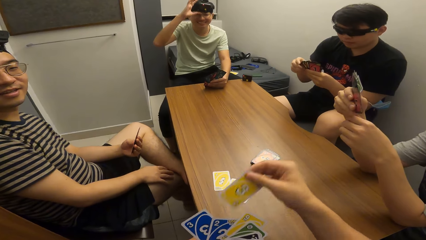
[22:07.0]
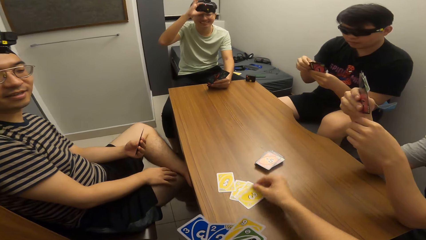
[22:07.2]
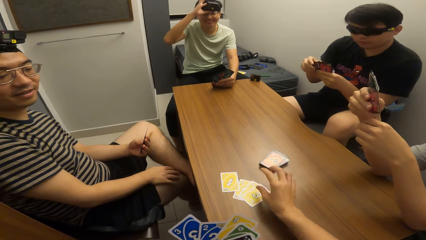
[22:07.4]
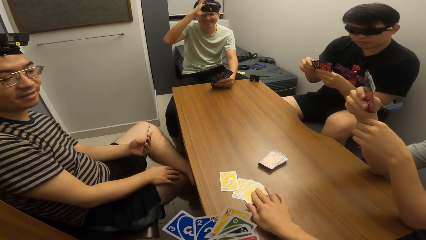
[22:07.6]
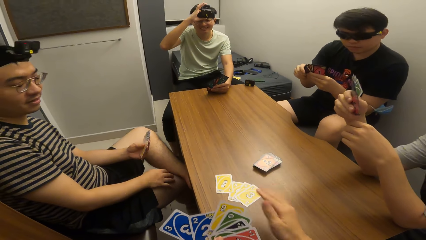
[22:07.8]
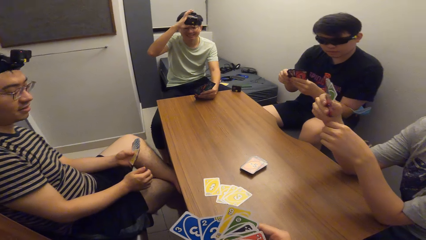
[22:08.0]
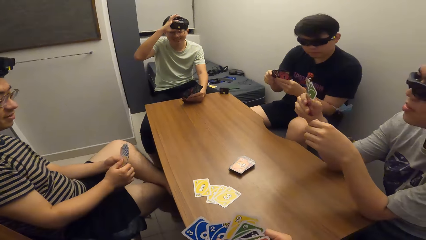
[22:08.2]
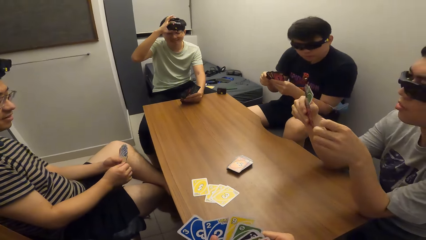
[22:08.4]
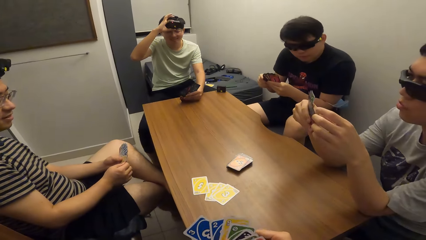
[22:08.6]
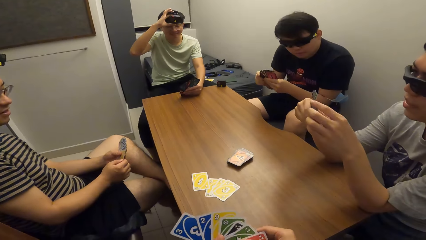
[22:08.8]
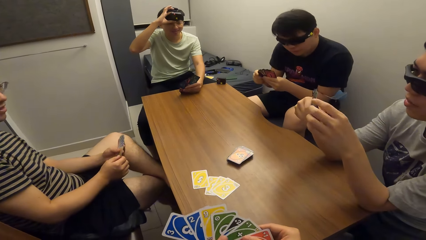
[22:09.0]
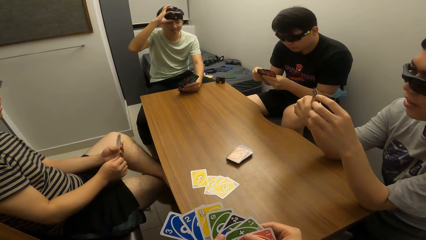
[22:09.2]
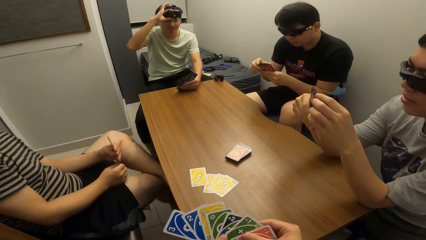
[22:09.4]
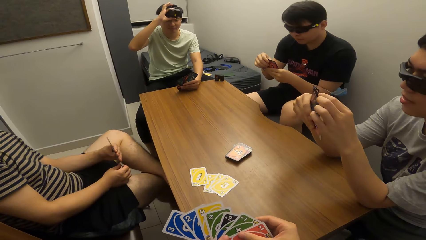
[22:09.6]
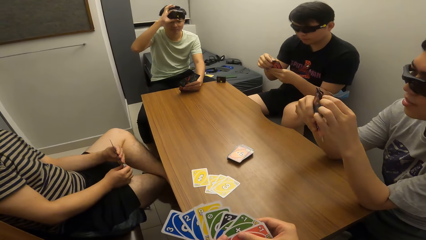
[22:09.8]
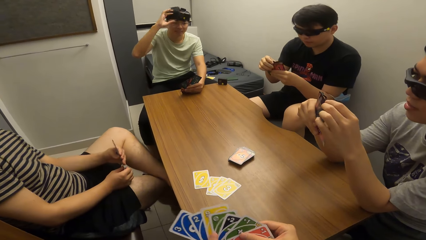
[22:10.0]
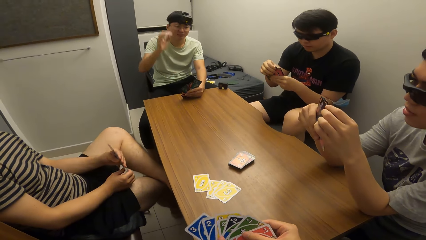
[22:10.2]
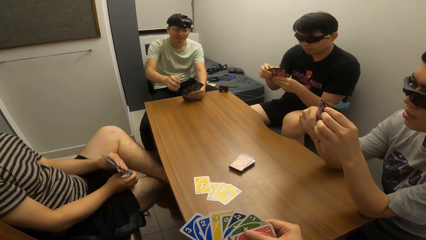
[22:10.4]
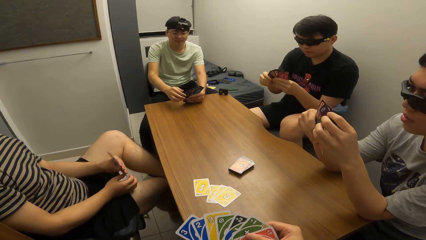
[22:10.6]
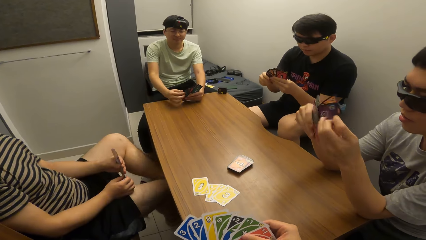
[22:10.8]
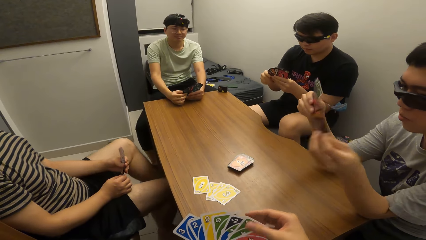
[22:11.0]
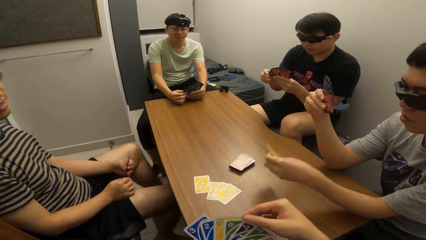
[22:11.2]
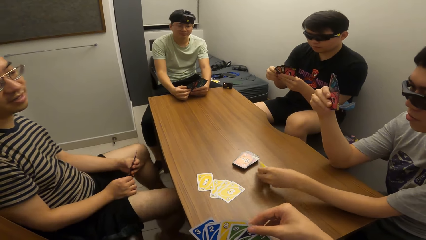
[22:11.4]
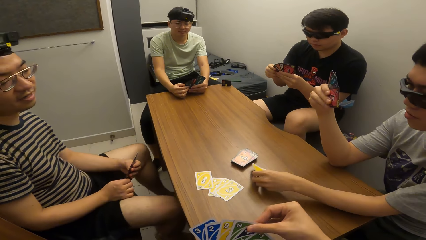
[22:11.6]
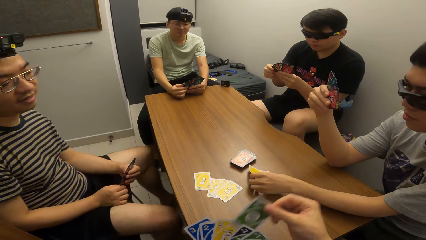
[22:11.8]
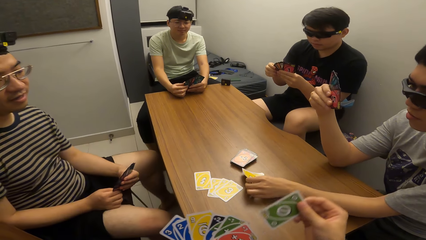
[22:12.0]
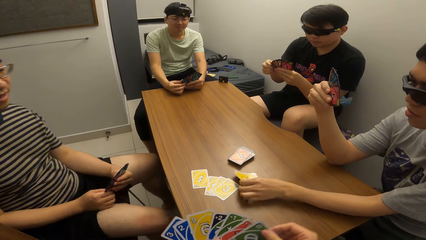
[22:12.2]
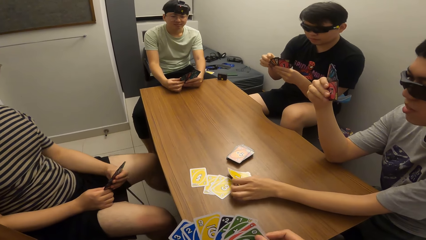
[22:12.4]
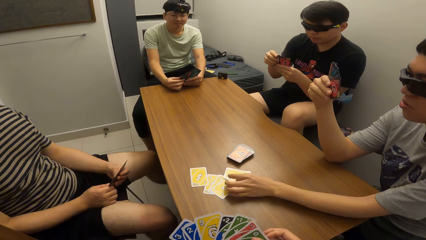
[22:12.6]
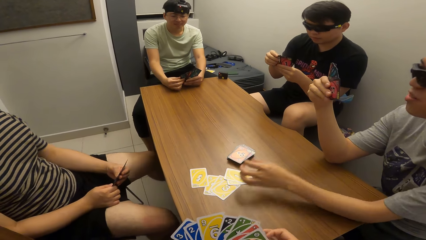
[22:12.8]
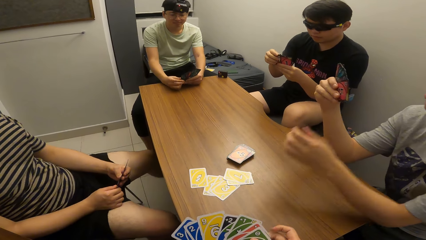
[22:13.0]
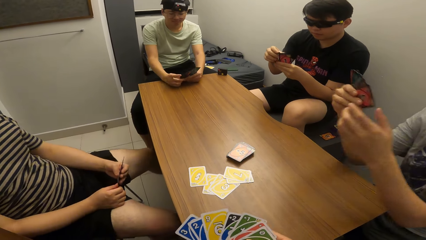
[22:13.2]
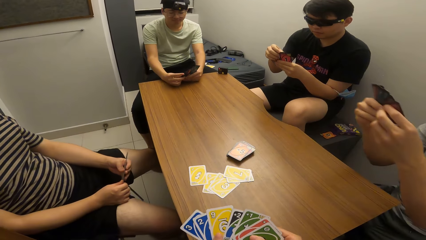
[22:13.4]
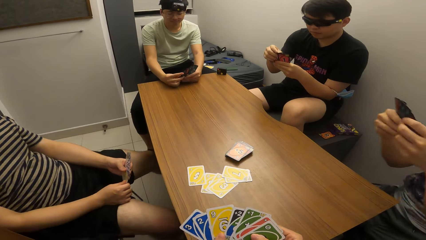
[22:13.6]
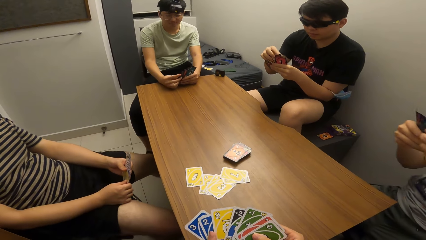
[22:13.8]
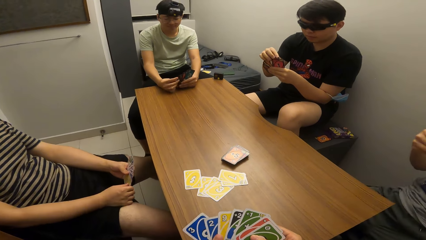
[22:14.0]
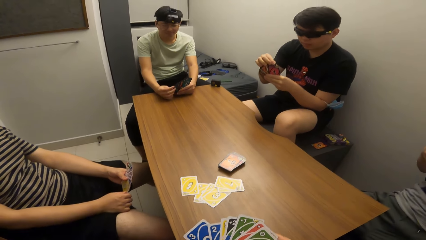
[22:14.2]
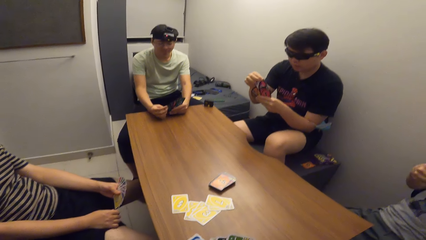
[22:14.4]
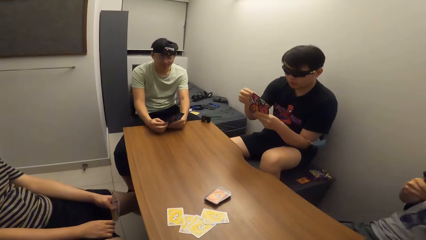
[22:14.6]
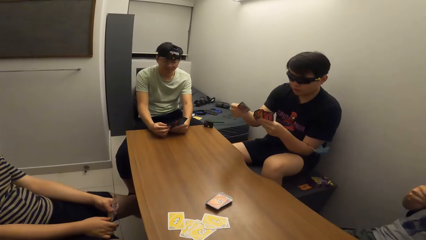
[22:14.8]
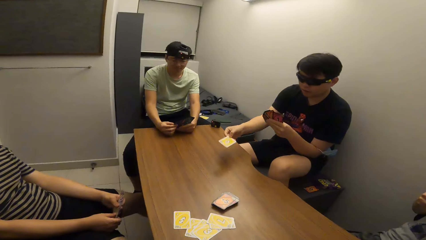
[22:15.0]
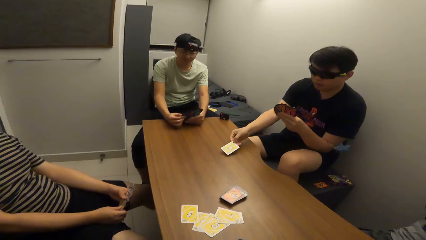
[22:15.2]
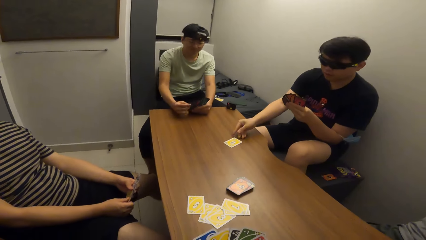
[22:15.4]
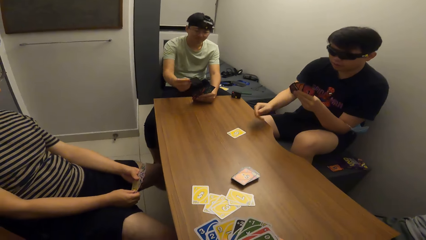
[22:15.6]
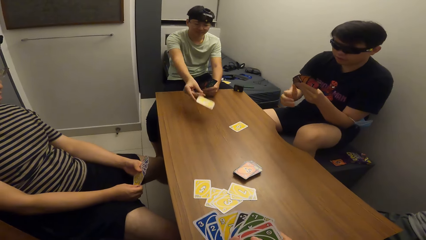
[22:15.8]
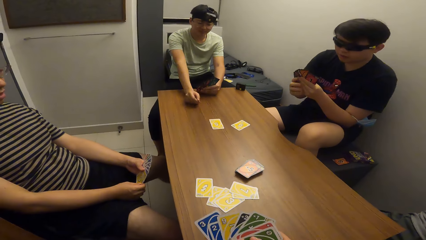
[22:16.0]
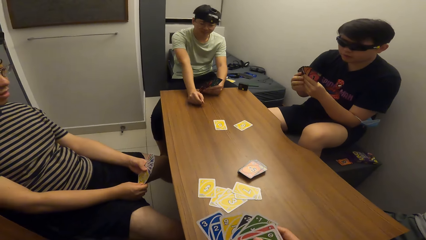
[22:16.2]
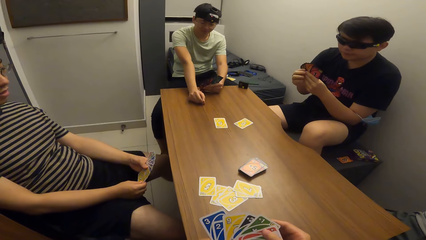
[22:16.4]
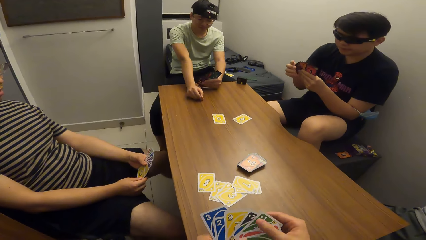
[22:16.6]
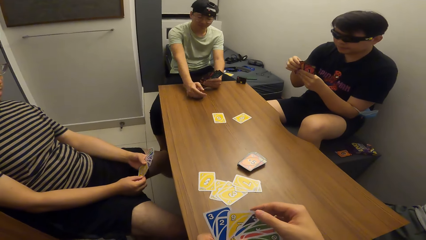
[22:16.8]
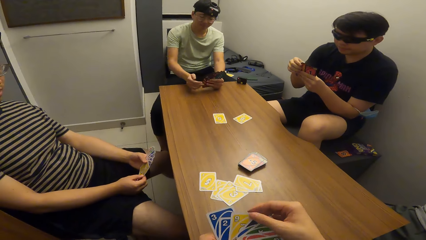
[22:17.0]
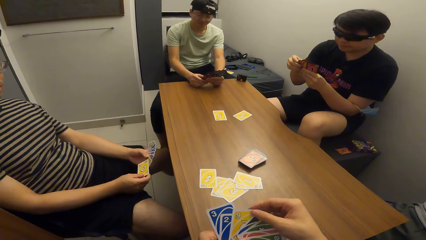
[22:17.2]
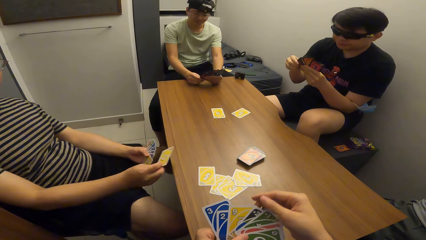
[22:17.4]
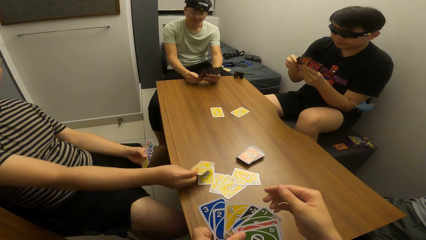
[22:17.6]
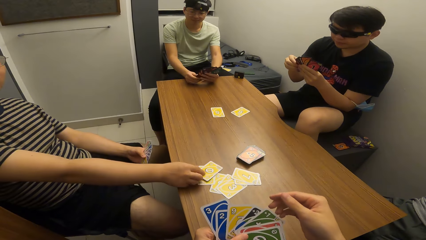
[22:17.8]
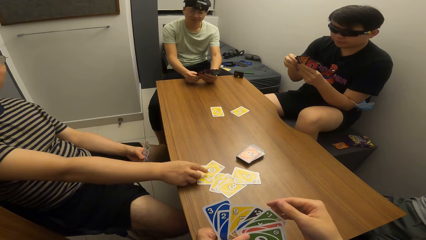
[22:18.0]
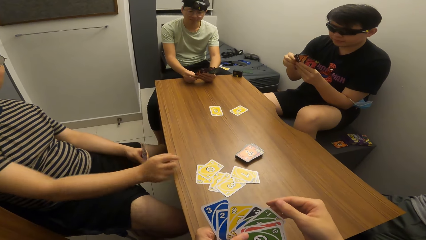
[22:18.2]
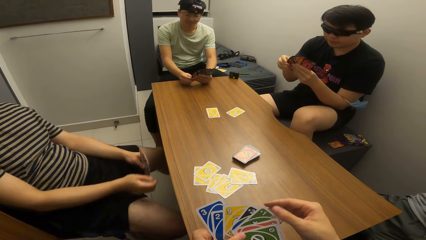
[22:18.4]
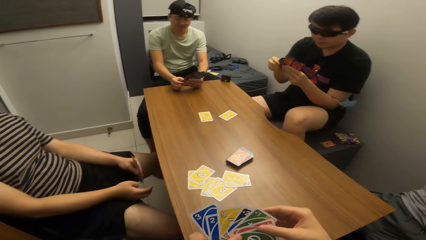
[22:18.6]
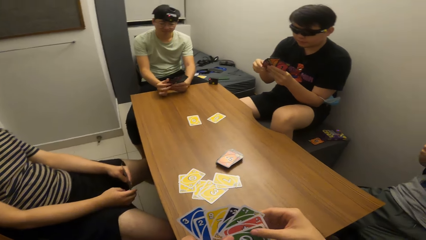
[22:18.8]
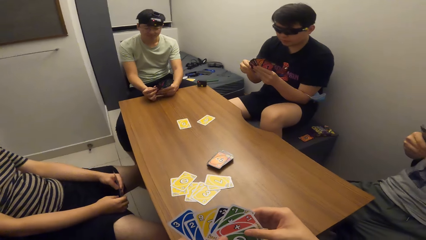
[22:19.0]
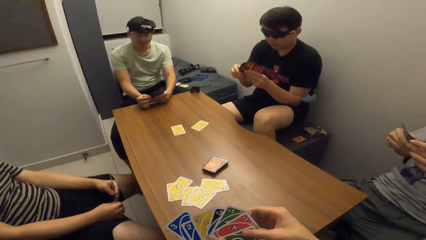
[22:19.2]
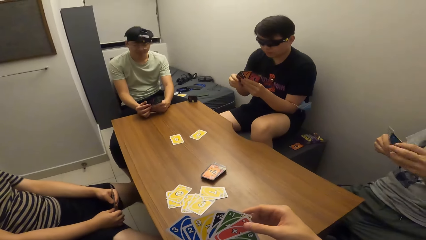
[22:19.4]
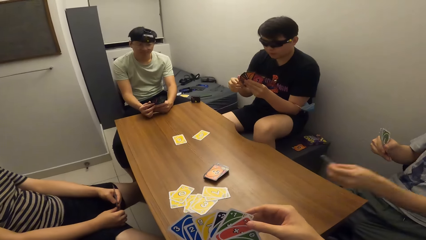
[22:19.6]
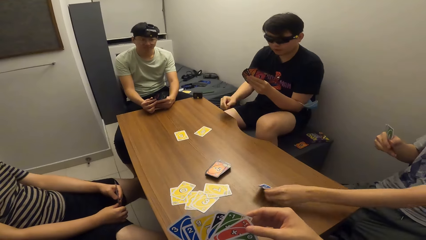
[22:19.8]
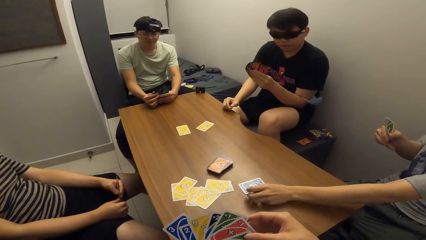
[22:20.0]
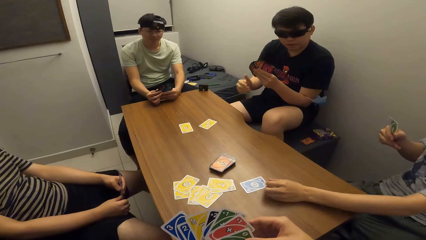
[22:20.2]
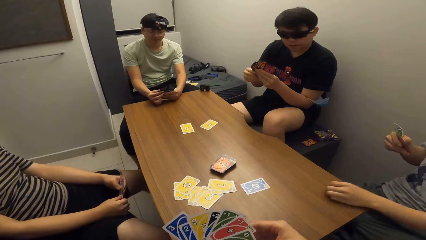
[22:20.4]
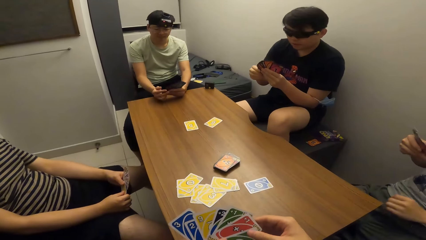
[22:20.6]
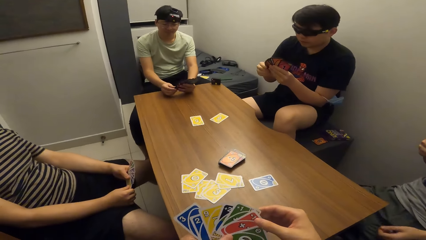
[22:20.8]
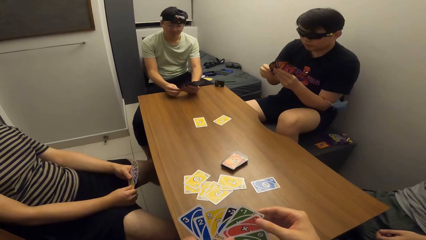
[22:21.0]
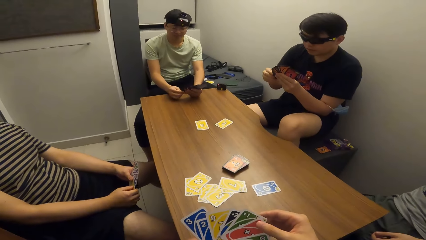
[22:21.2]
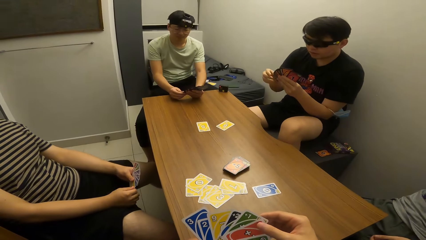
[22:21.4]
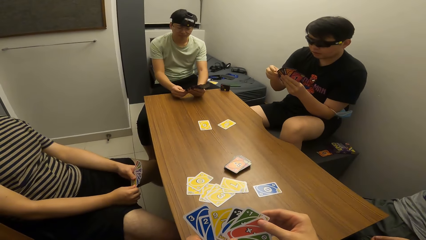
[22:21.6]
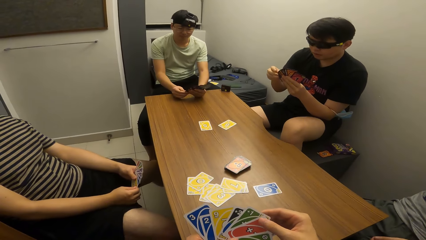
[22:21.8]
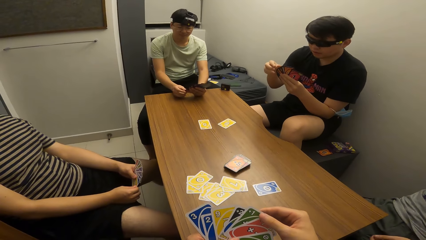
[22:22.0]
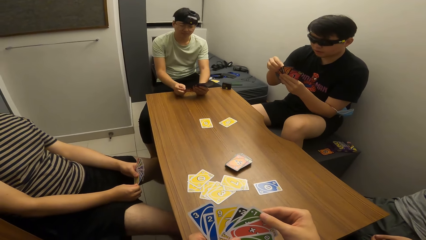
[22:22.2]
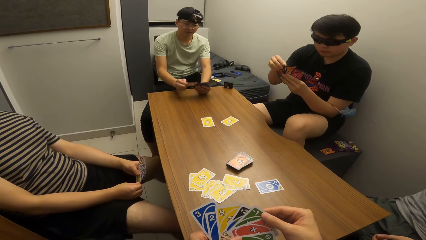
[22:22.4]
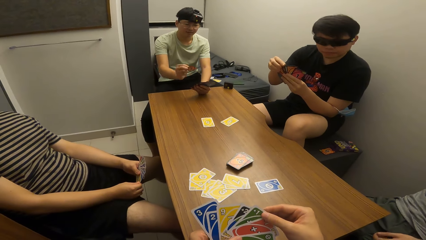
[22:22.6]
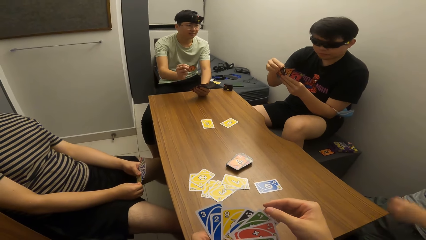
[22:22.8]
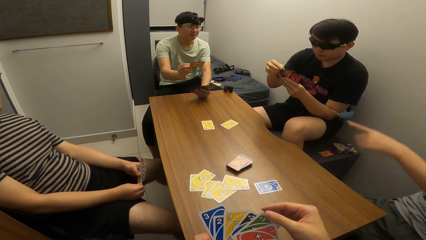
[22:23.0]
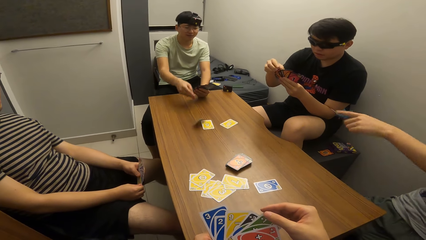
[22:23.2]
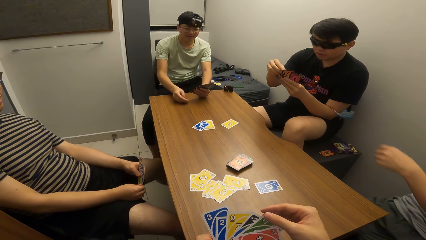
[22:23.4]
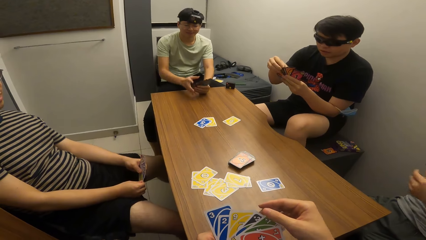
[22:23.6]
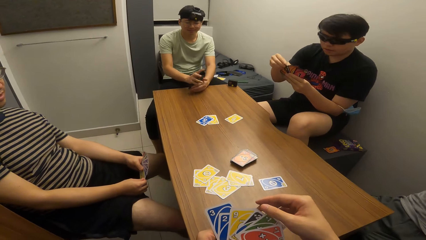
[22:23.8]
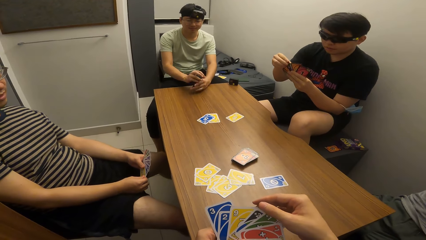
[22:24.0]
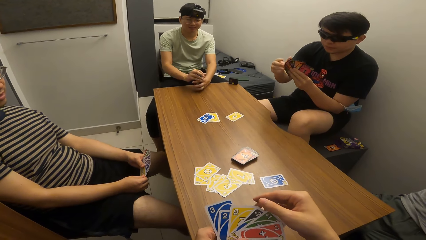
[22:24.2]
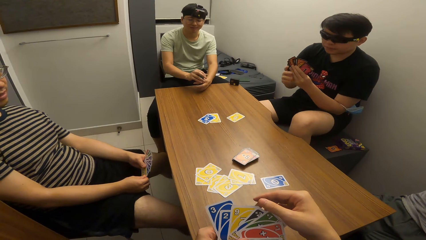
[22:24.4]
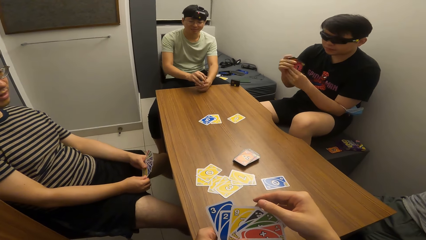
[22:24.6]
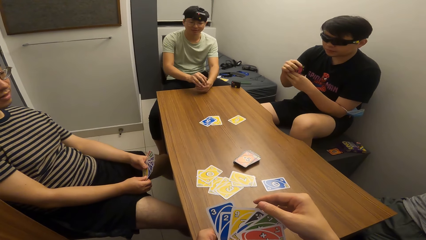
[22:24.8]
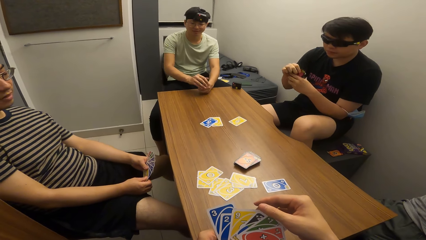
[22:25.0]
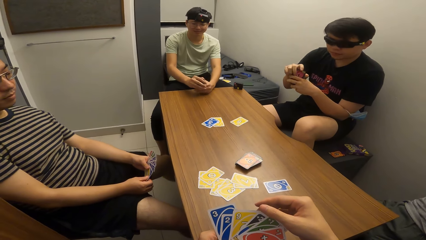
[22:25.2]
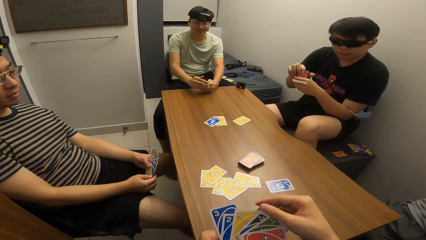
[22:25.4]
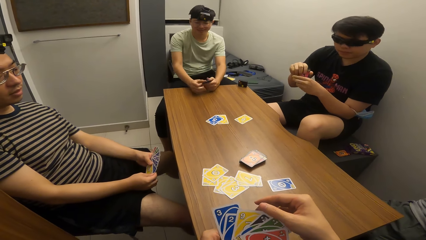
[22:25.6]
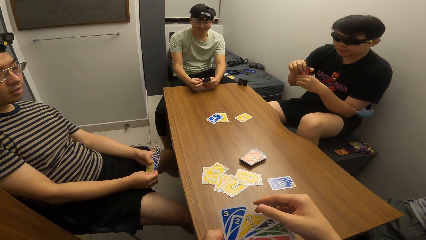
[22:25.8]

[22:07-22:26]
The camera wearer drops the playing card on the table with his right hand. A man drops the playing card on the table with his right hand. Another man drops the playing card on the table with his right hand. A third man drops the playing card on the table with his right hand. A fourth man drops the playing card on the table with his right hand. The first man drops the playing card on the table with his left hand. The third man drops the playing card on the table with his right hand.
